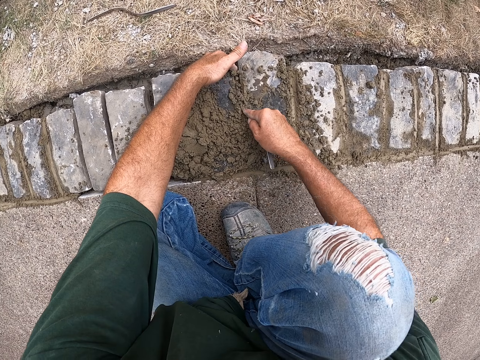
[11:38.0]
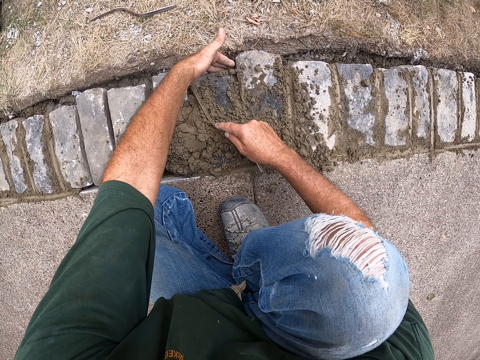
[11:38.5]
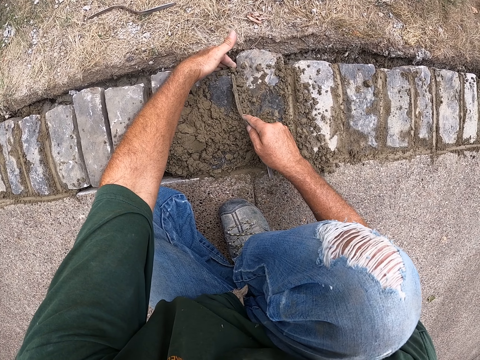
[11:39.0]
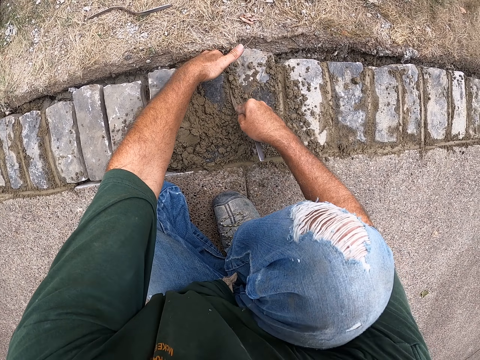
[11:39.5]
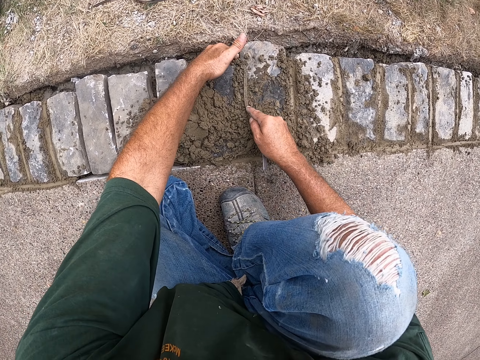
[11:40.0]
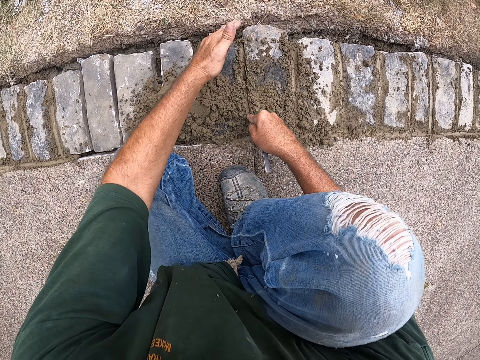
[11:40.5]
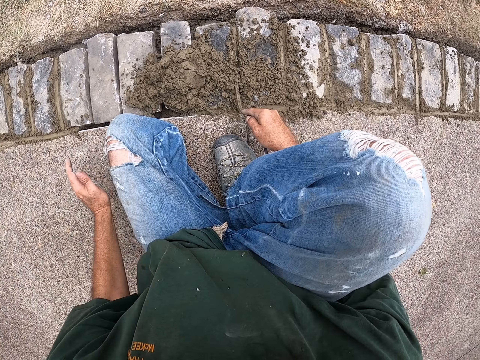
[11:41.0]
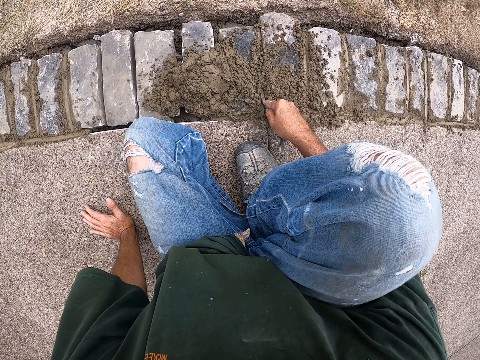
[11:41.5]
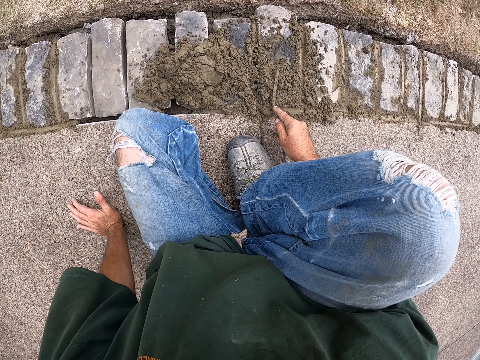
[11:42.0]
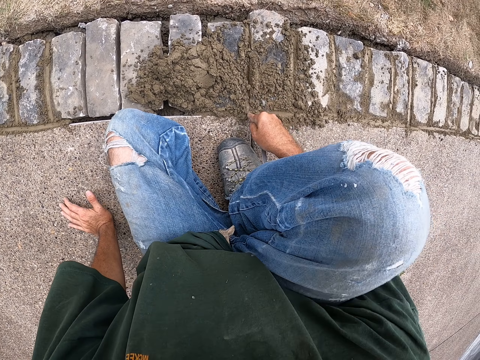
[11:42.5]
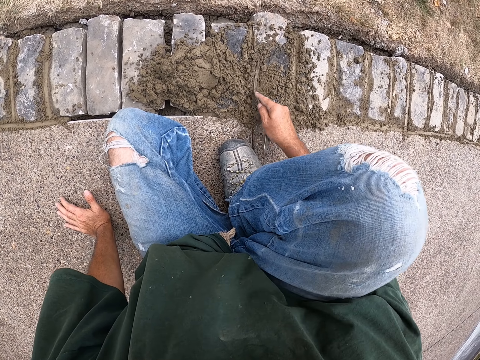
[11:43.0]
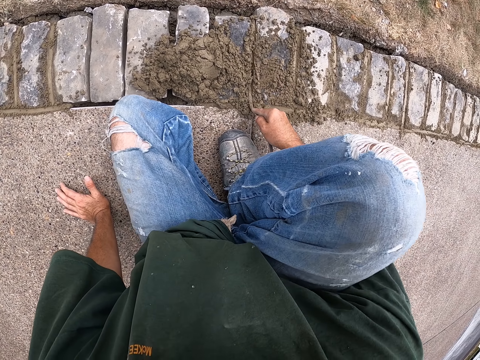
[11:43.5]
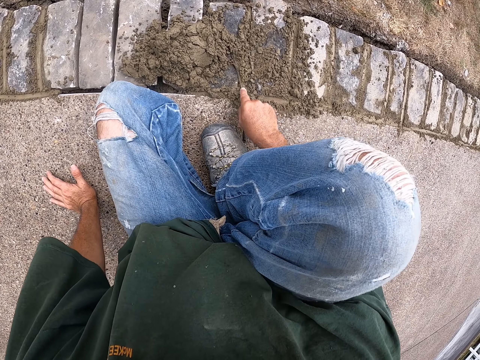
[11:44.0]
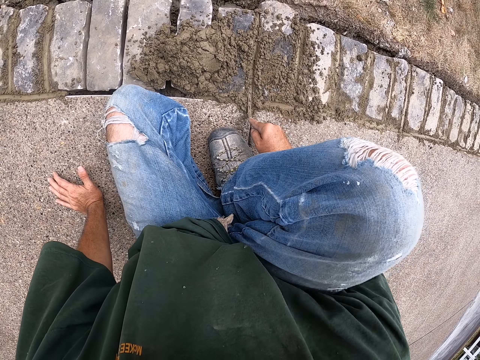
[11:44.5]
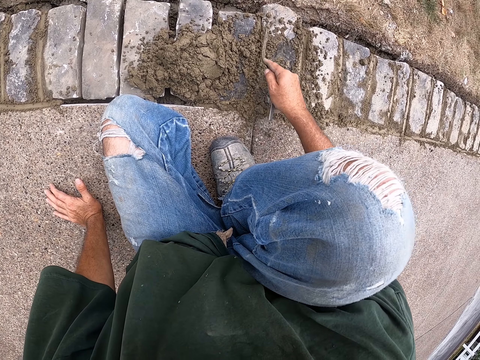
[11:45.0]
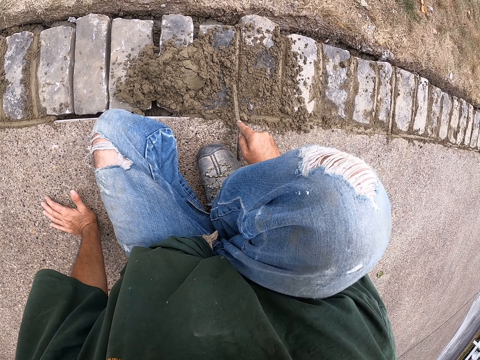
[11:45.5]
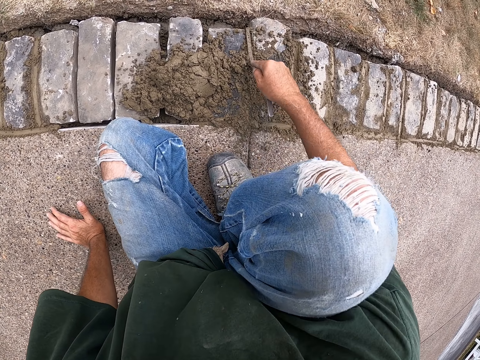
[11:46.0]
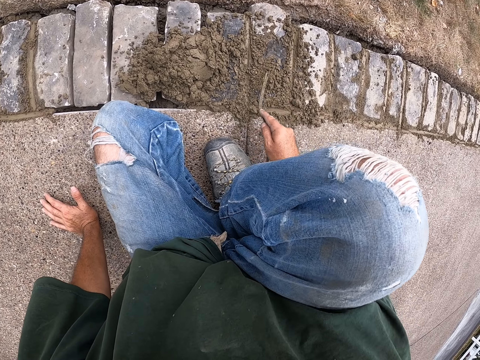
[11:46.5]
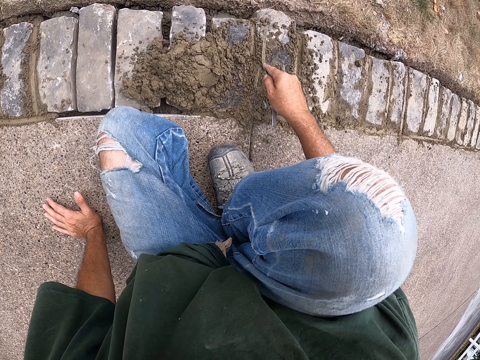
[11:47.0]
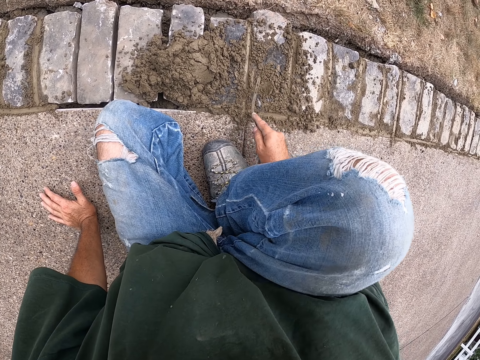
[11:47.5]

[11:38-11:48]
The camera wearer pulls his hand off the brick. He cements the bricks with a joint filler. He holds the floor. He cements the bricks with the joint filler.

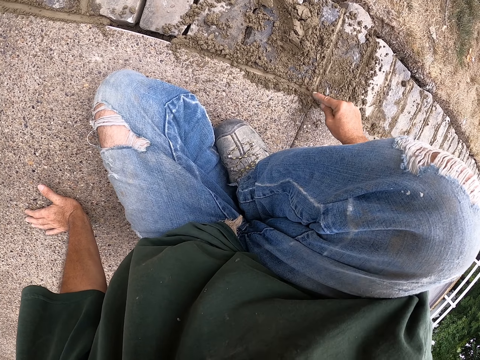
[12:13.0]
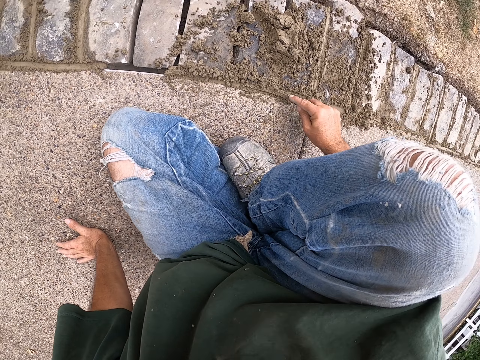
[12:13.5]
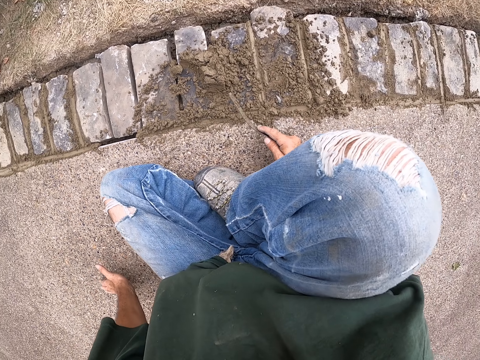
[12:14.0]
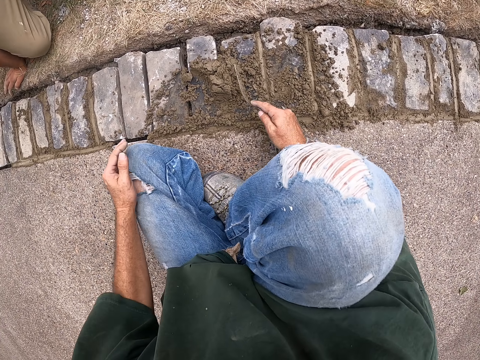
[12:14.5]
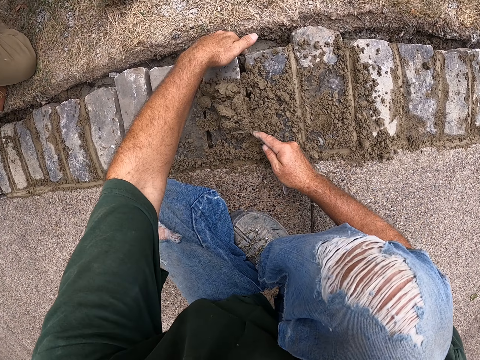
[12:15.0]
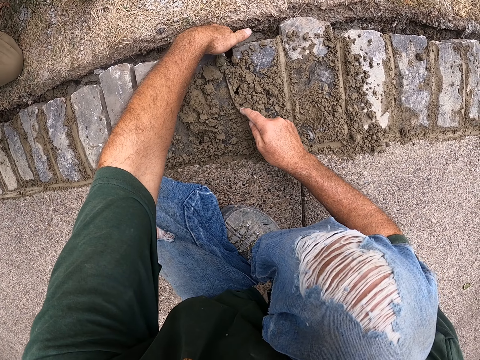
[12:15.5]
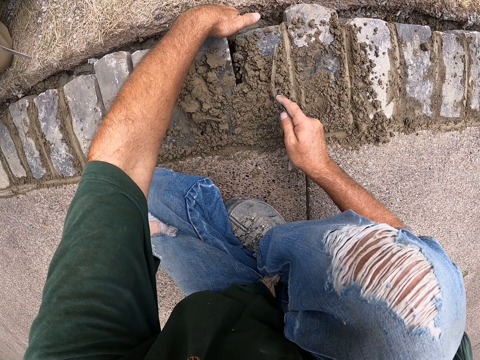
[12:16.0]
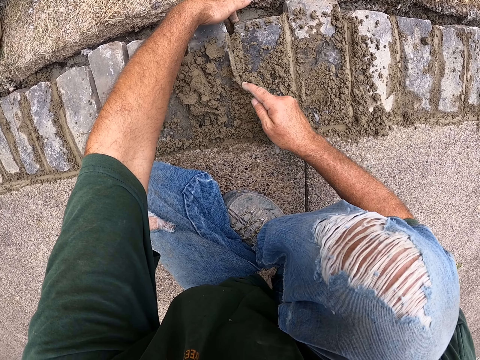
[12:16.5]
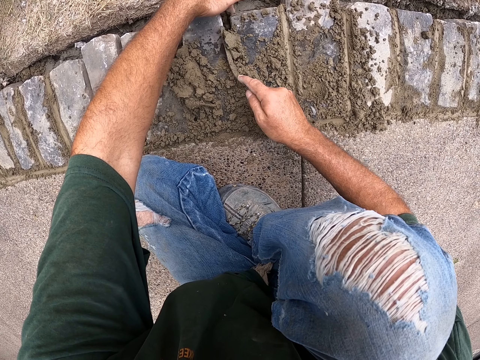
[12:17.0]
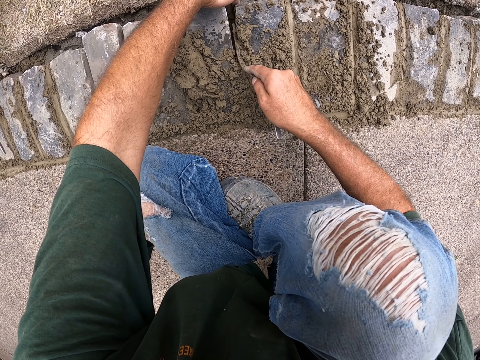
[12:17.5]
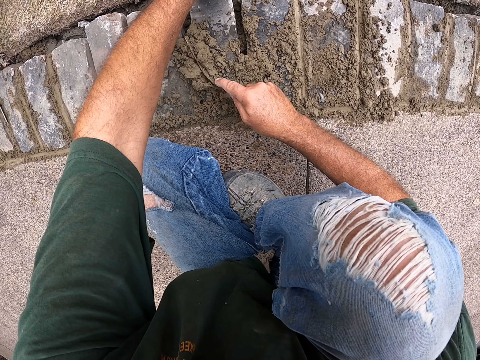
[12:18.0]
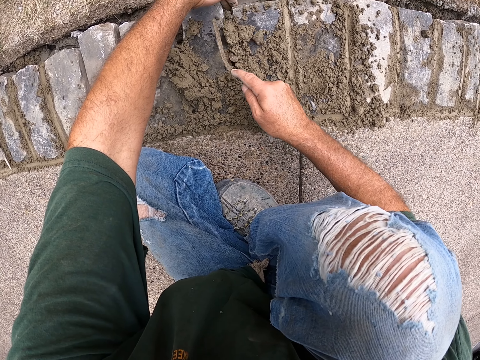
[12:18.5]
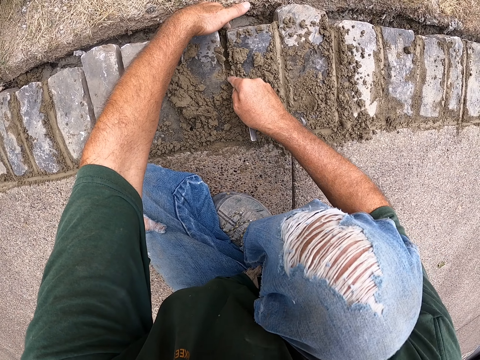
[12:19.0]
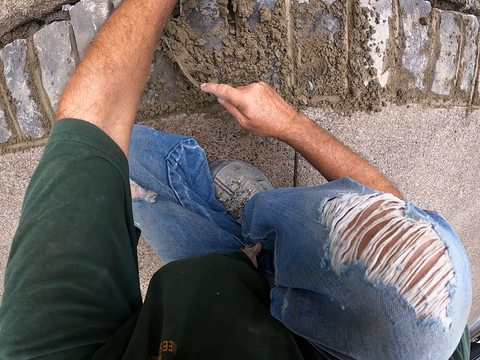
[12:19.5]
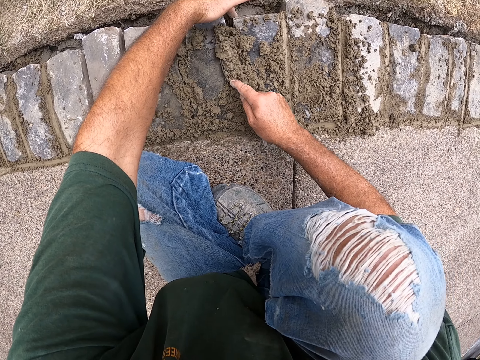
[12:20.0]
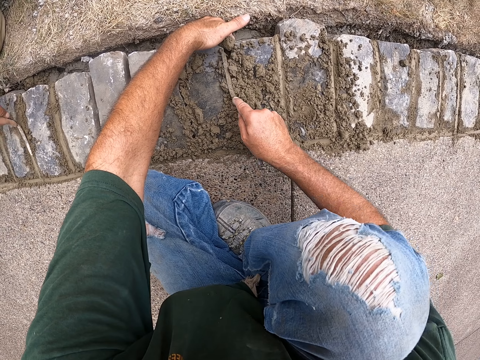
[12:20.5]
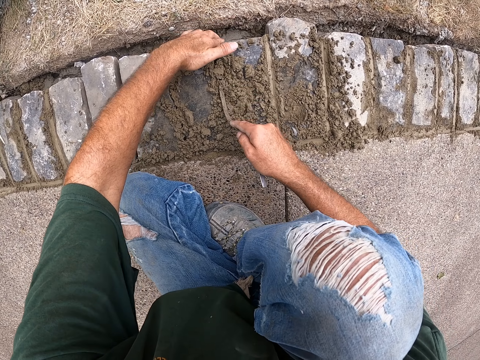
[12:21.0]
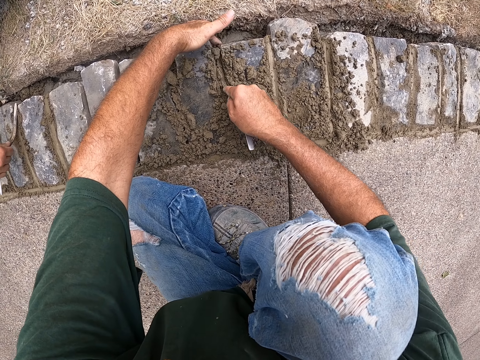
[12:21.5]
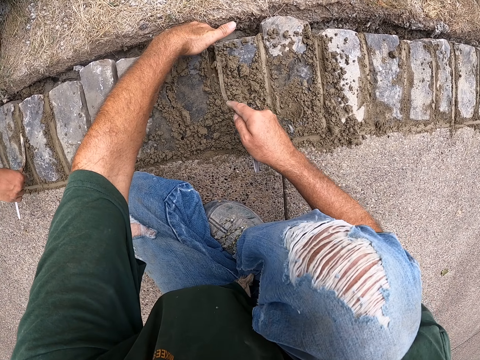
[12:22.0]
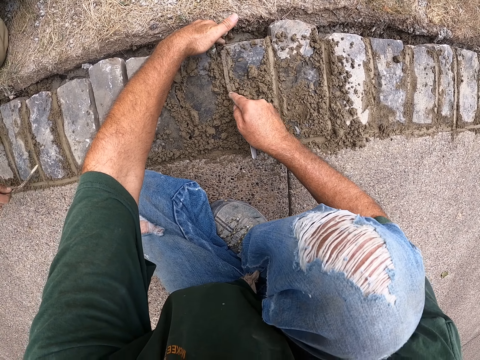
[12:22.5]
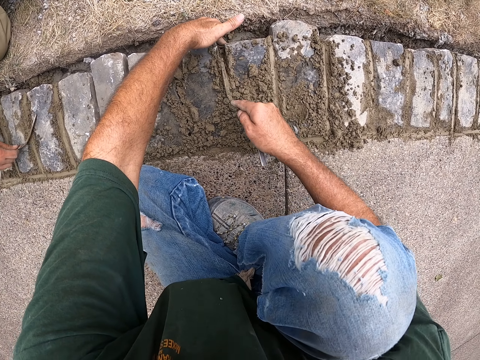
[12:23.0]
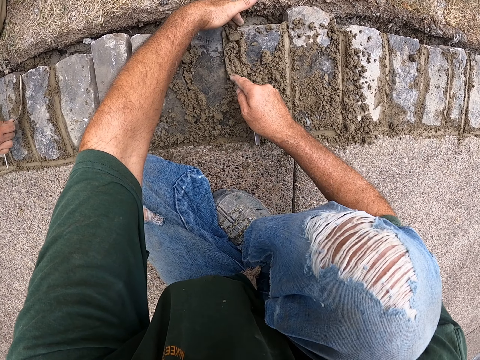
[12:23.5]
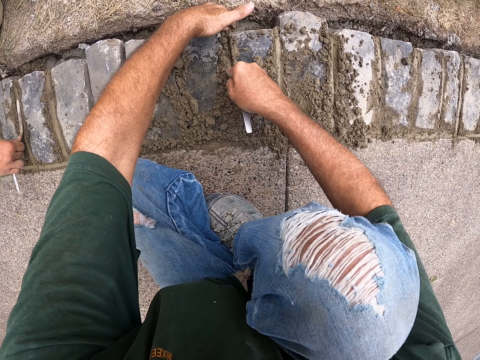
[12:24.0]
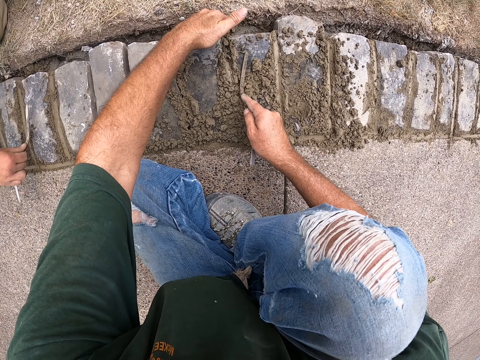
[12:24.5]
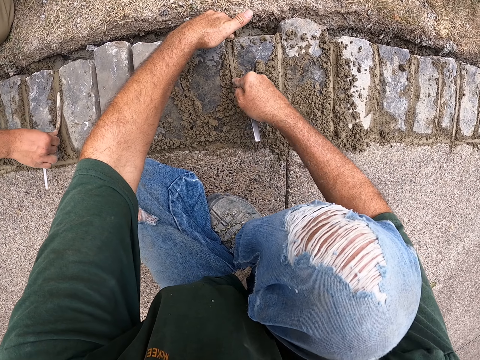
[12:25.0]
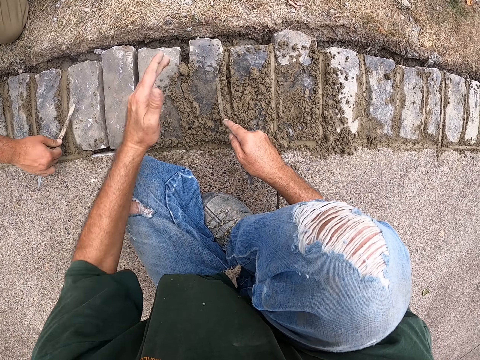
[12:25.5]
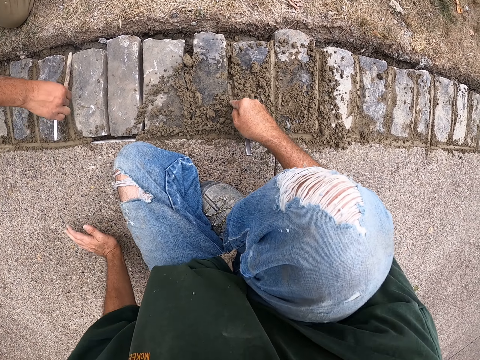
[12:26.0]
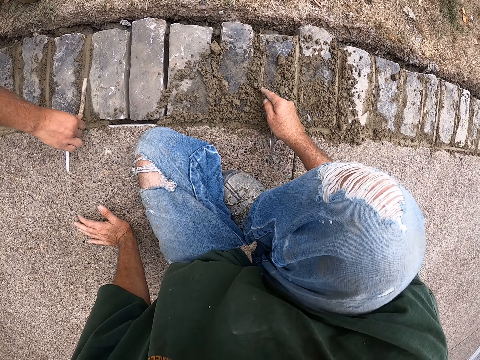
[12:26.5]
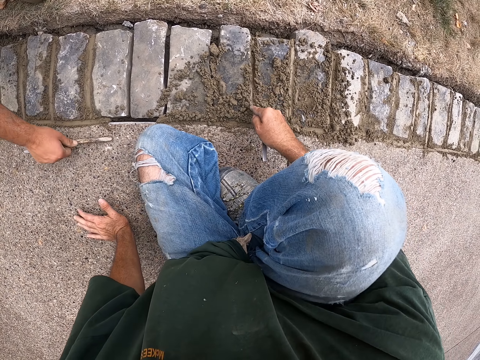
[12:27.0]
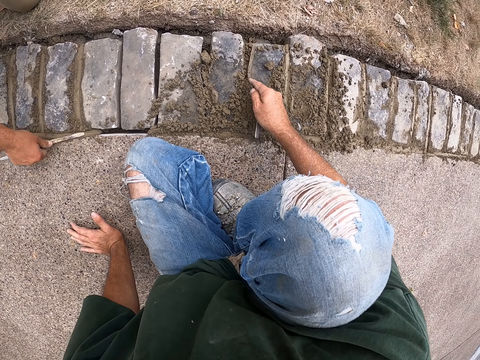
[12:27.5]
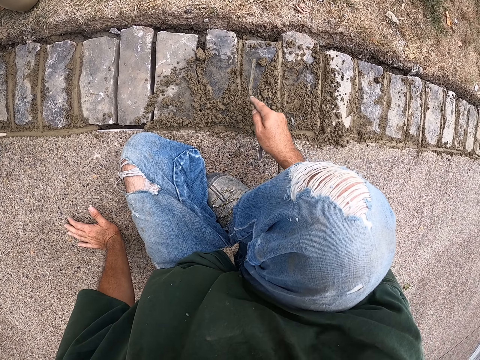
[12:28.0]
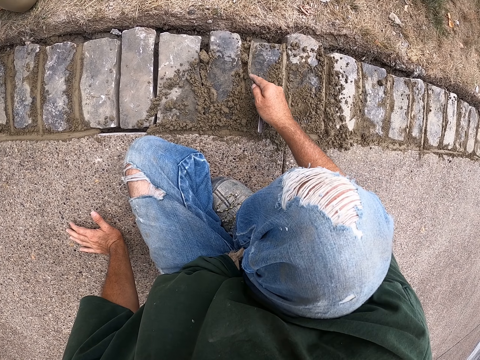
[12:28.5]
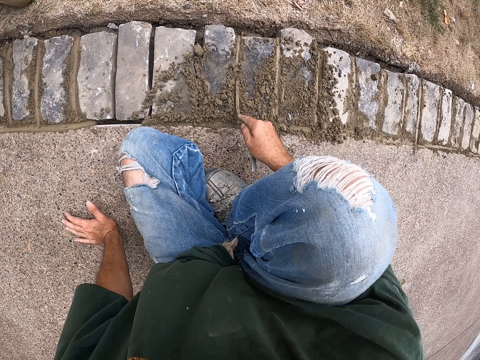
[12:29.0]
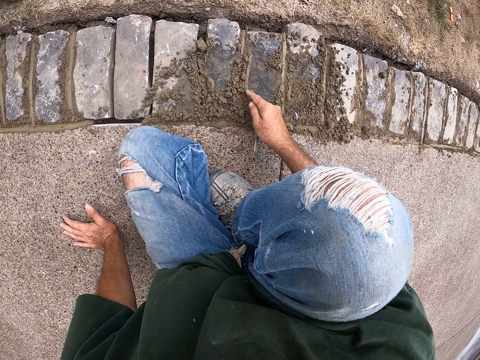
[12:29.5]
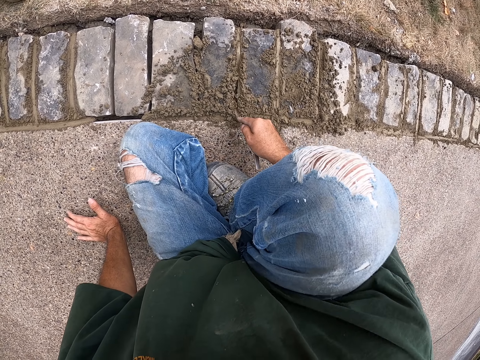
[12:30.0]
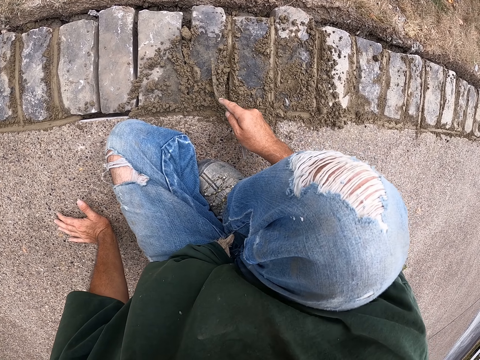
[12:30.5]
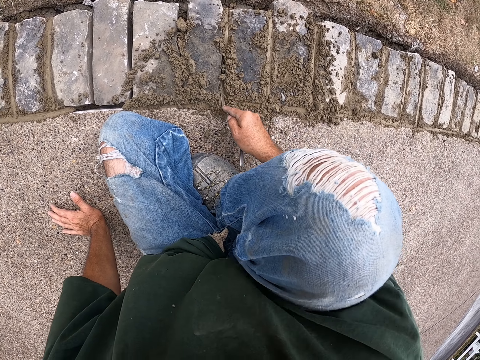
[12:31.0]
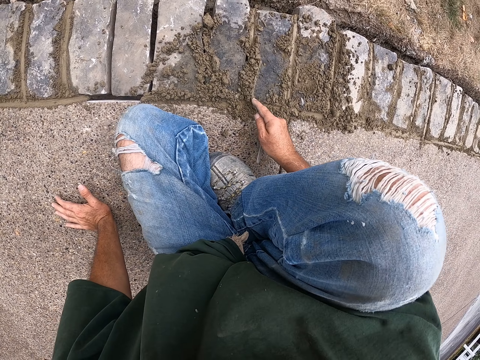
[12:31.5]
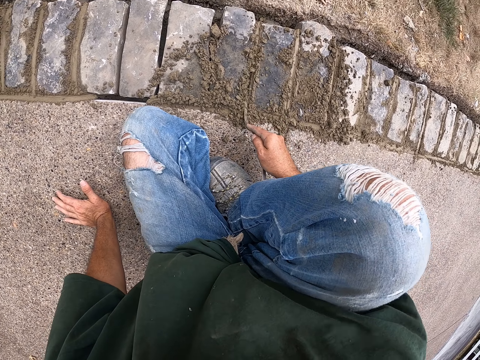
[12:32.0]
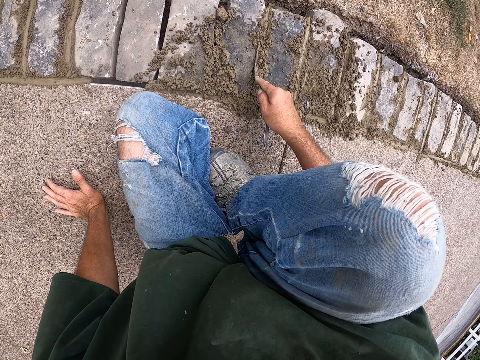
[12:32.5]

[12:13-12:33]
The camera wearer pulls his hand off the floor. He holds the bricks. He puts the left hand on the brick. He cements the bricks with a joint filler. A man cements the bricks with the joint filler beside the camera wearer. The camera wearer cements the bricks with the joint filler. He pulls his hand off the brick. He cements the bricks with the joint filler. The man cements the bricks with the joint filler. The camera wearer cements the bricks with the joint filler.
